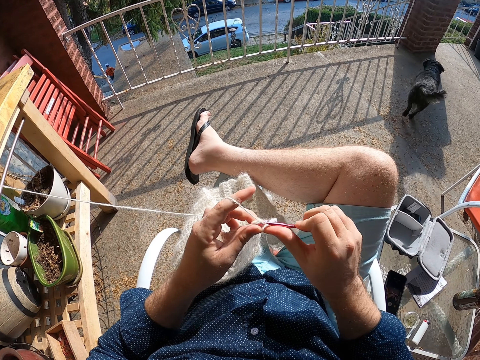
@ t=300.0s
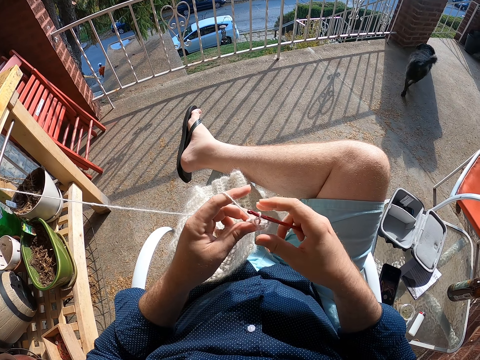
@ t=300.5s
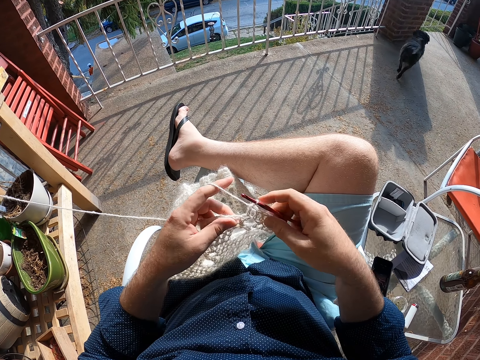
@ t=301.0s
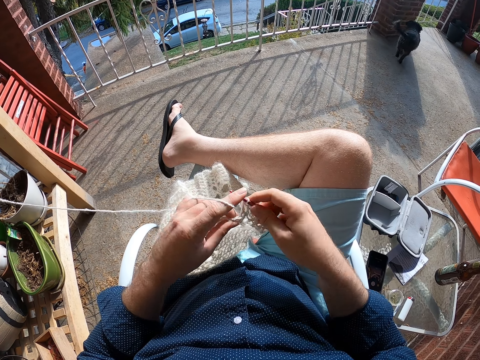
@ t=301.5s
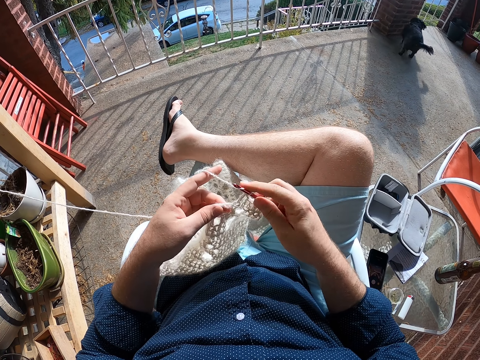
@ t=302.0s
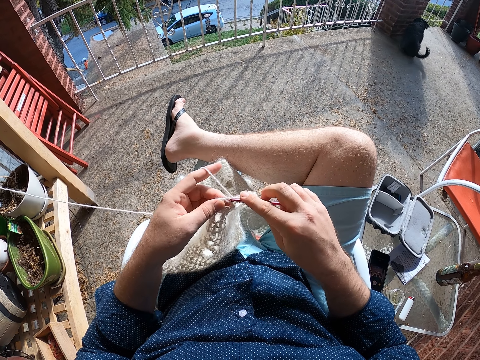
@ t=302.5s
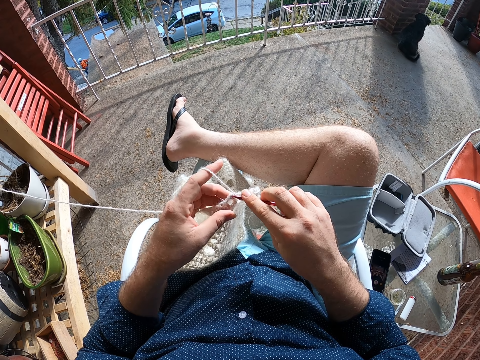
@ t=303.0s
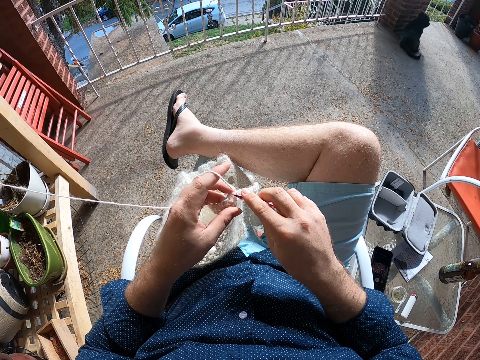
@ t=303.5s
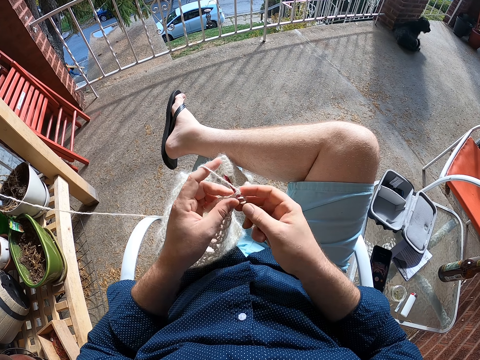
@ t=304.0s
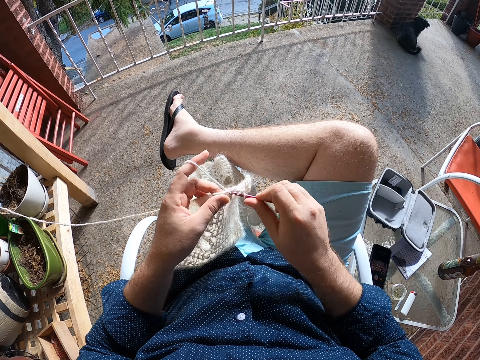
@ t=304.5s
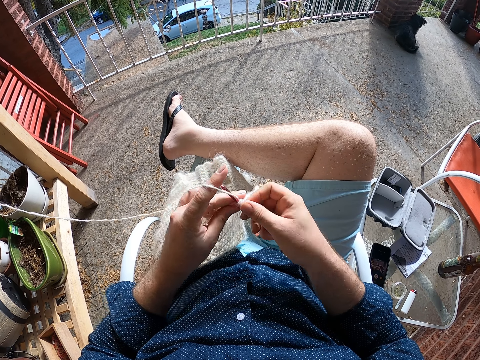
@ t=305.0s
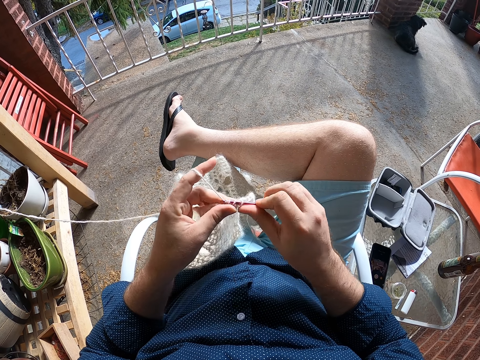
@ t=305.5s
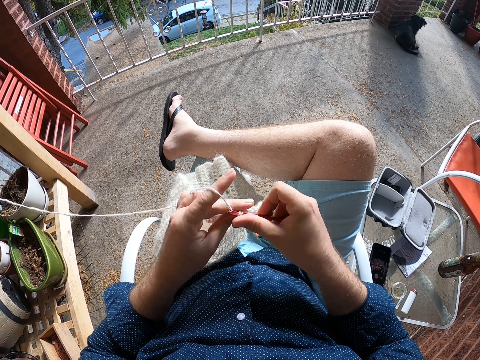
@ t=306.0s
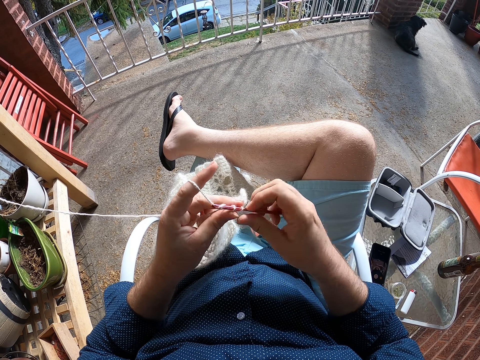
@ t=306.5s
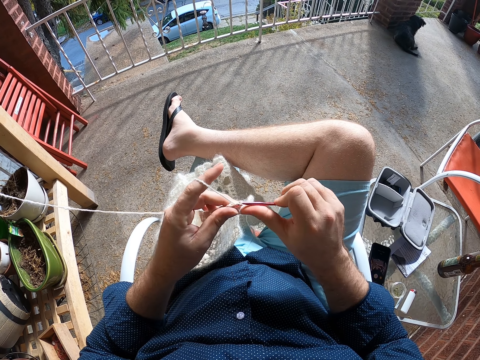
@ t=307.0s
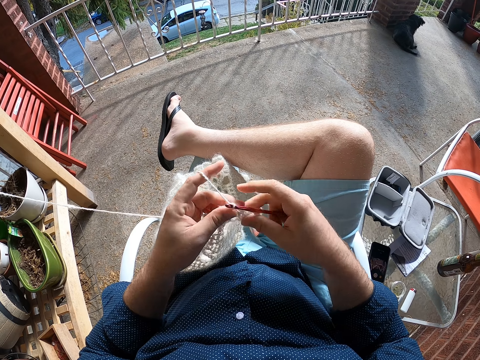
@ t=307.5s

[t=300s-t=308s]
The dog sits on the ground.

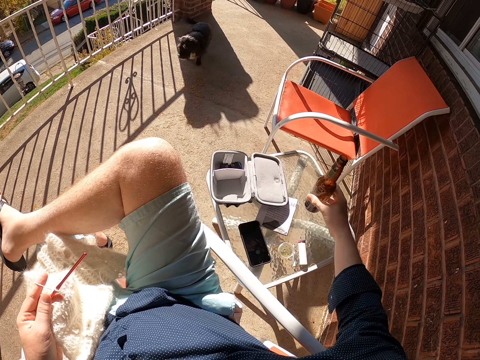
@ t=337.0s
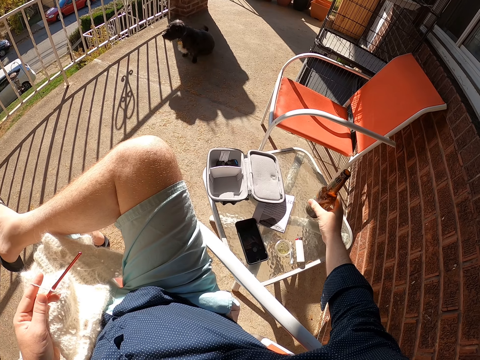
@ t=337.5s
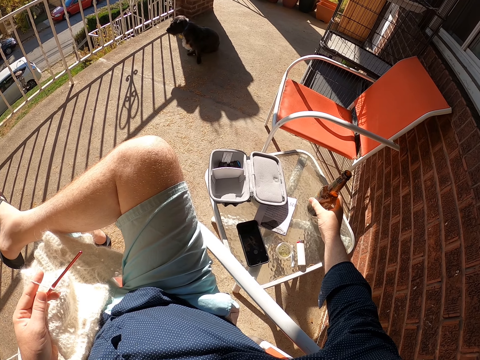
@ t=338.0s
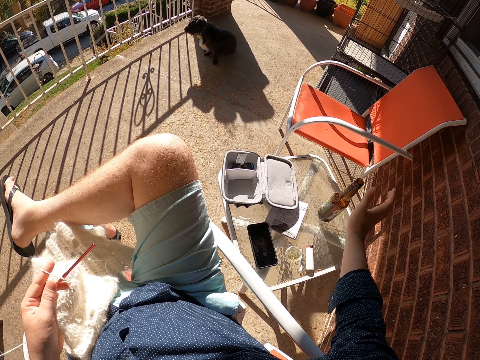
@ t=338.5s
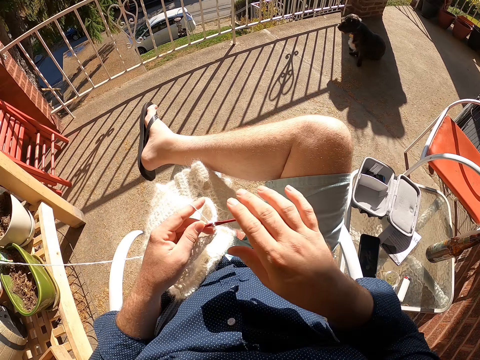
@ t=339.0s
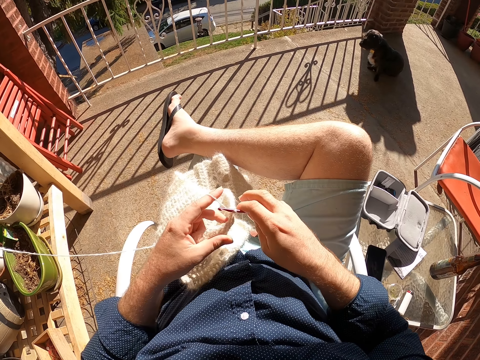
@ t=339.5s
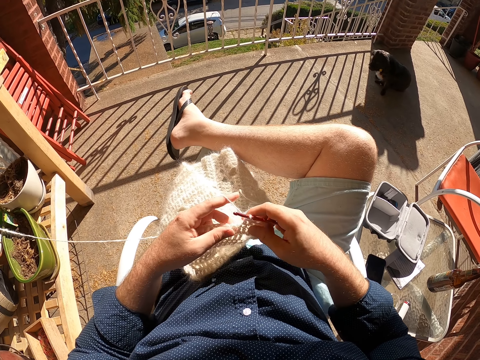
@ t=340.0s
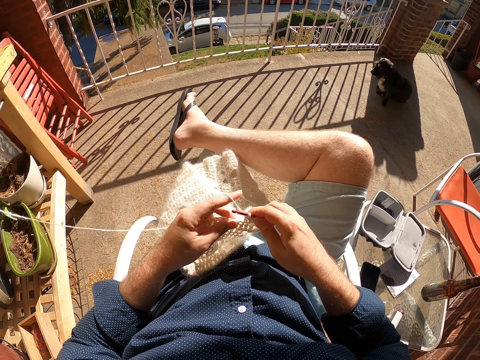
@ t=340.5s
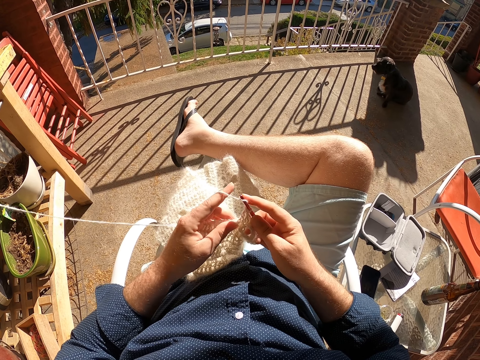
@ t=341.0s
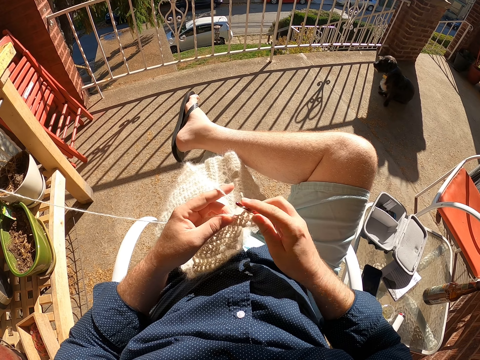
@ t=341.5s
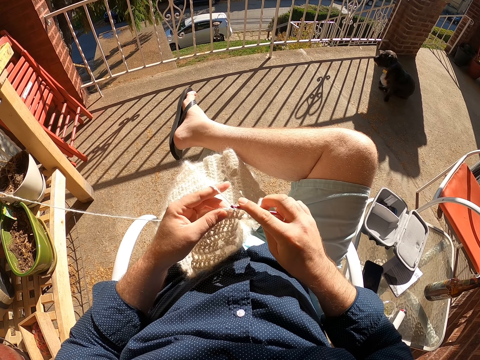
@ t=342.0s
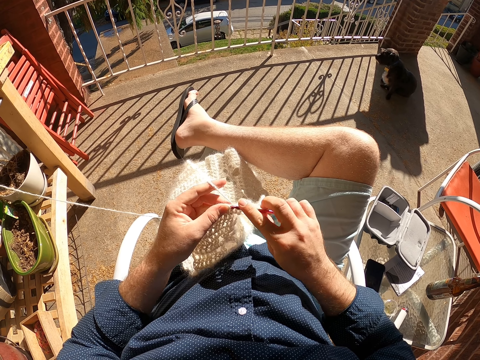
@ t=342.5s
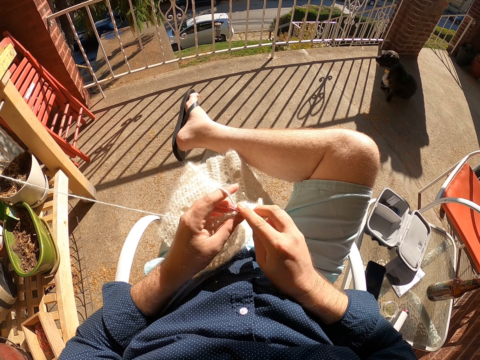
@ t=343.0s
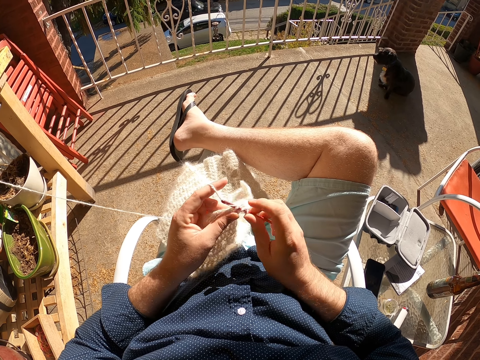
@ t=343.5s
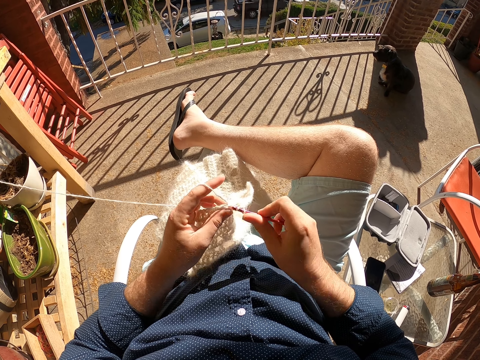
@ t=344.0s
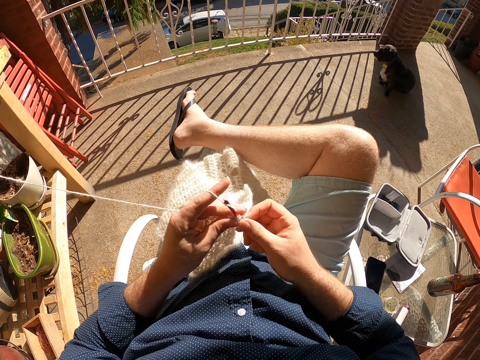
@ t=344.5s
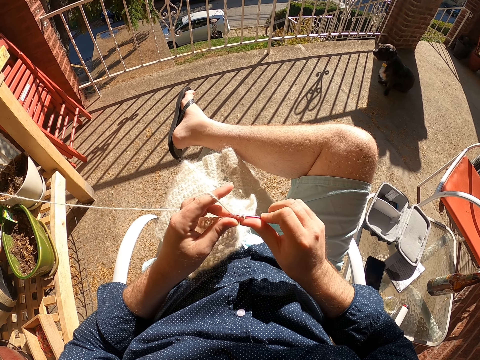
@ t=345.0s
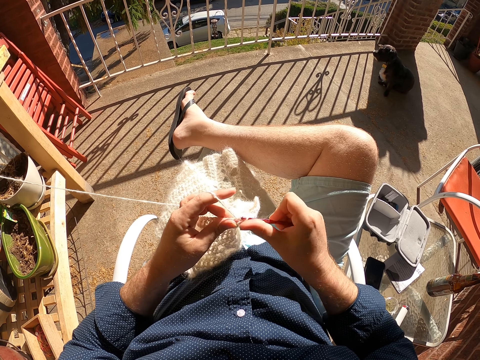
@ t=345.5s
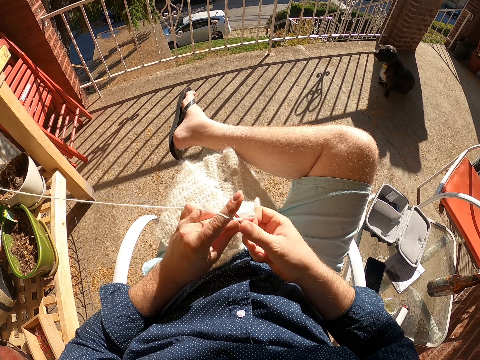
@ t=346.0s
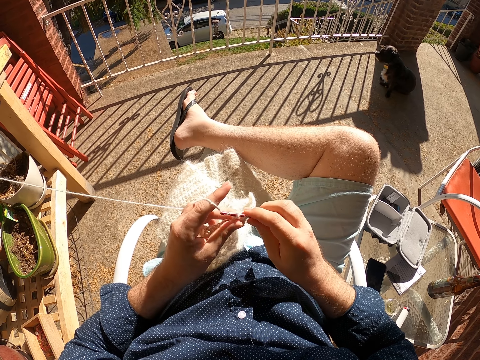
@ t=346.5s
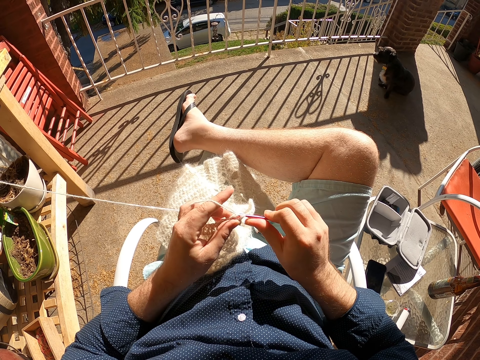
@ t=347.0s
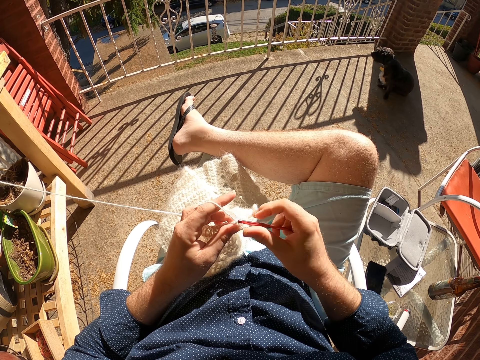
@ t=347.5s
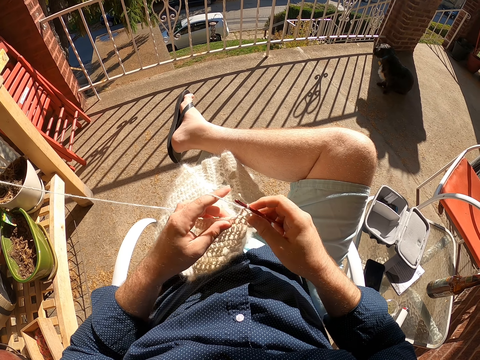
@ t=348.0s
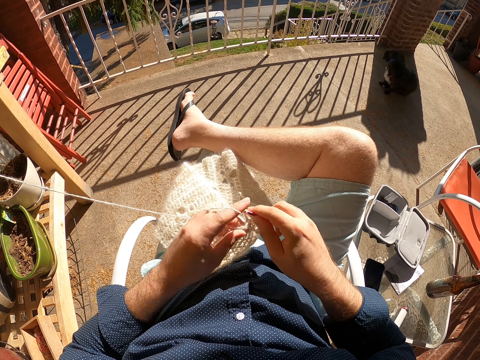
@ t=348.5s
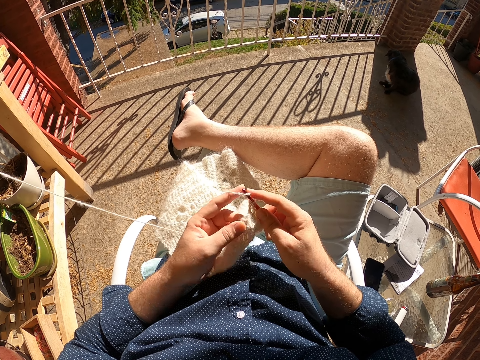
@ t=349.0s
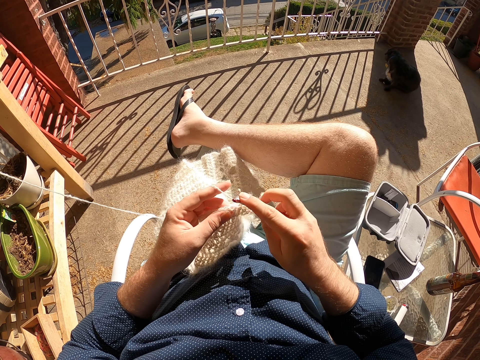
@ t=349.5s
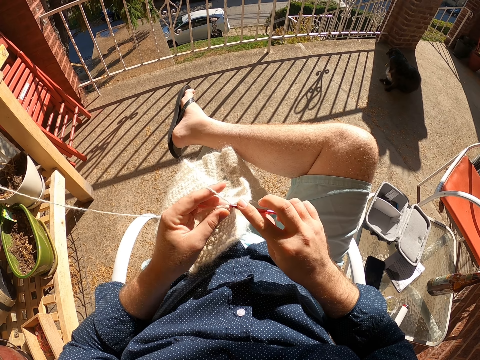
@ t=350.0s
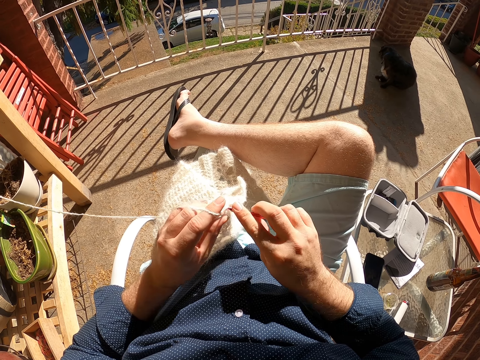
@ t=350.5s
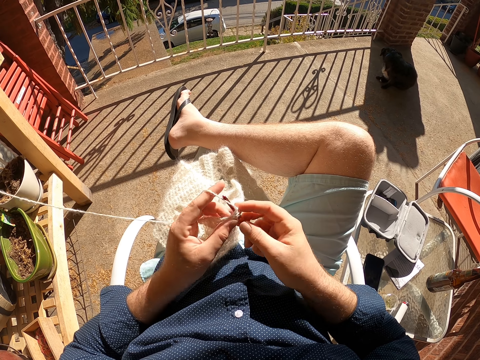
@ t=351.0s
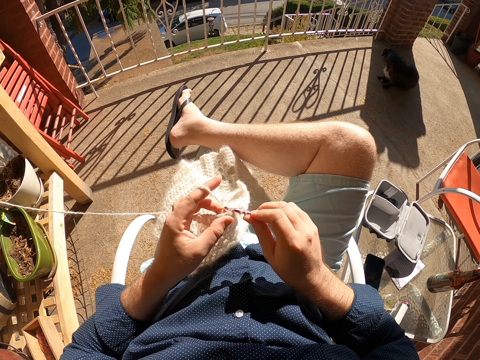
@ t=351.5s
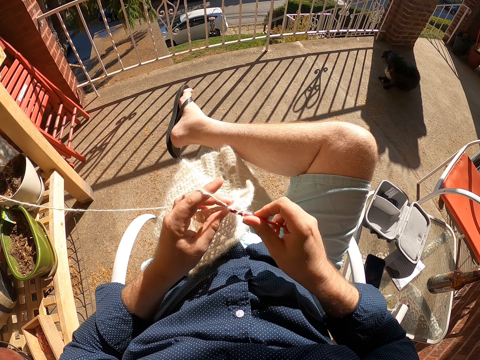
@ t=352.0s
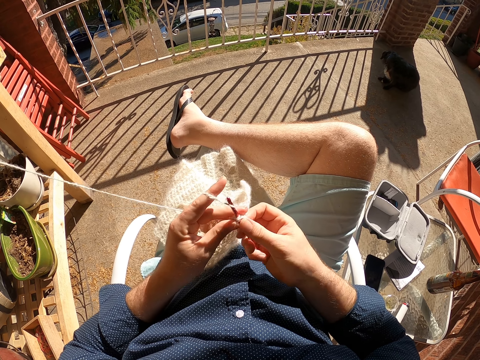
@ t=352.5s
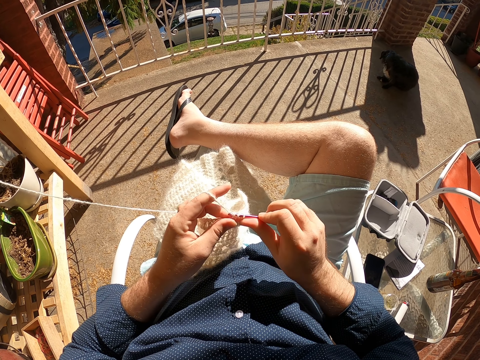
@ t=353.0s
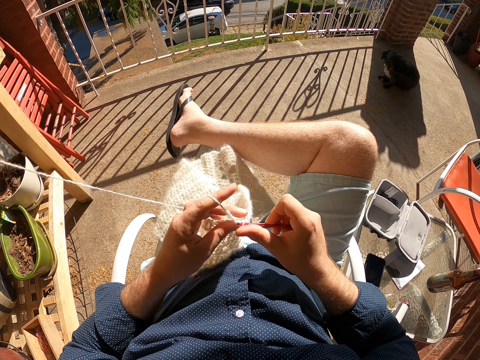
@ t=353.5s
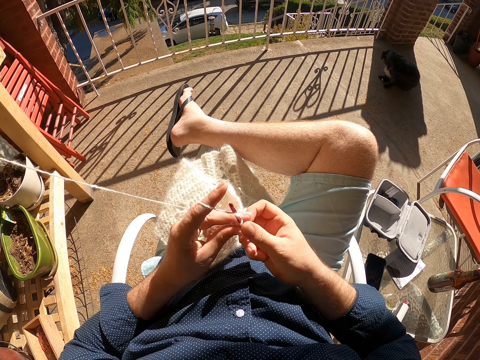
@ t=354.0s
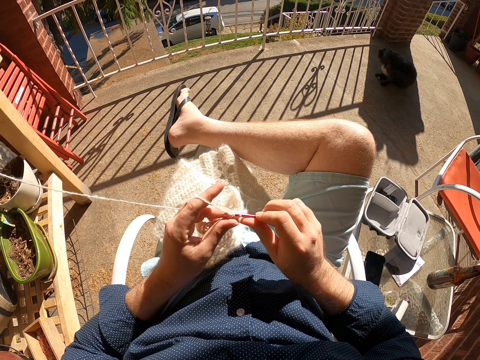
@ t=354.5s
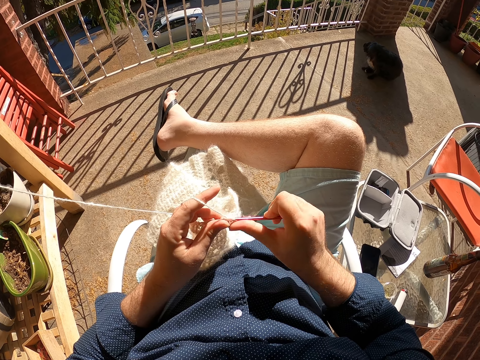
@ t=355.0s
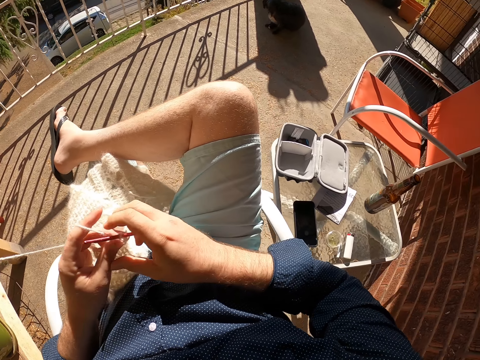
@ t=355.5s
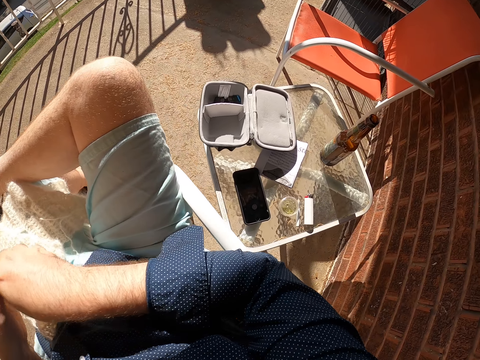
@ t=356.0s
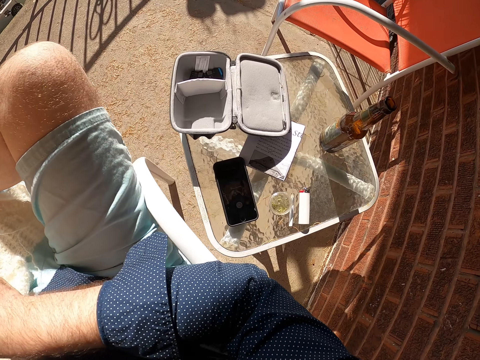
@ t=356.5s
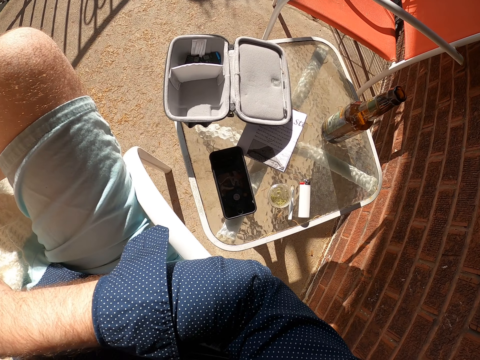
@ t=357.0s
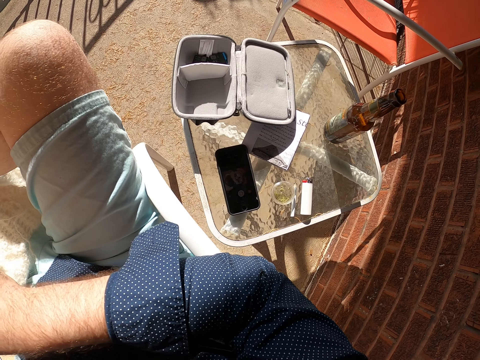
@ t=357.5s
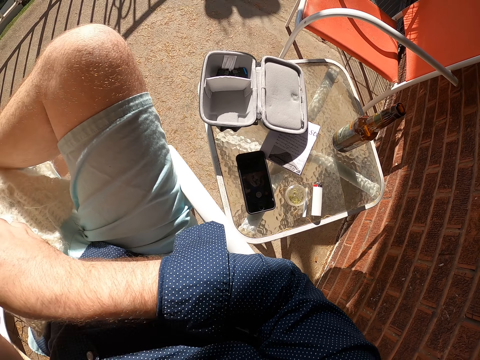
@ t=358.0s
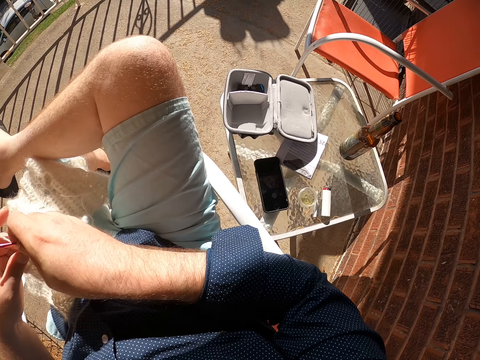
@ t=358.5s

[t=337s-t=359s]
The camera wearer drops the bottle in his right hand on the table. He crochets the yarn in his left hand with the crochet pin in his right hand. He looks on the phone.
